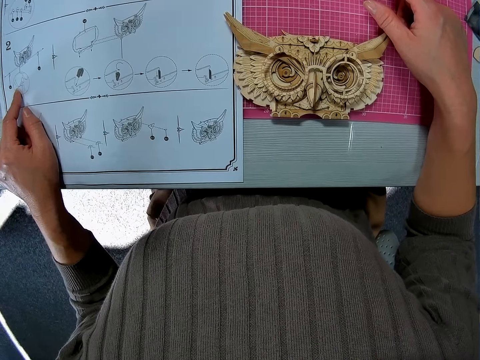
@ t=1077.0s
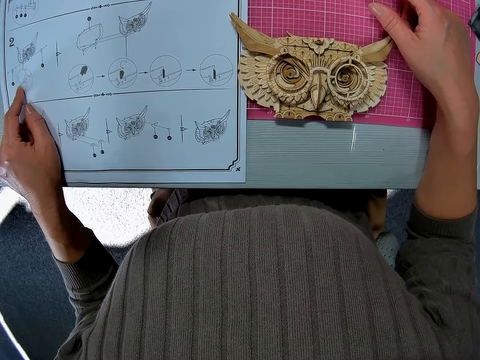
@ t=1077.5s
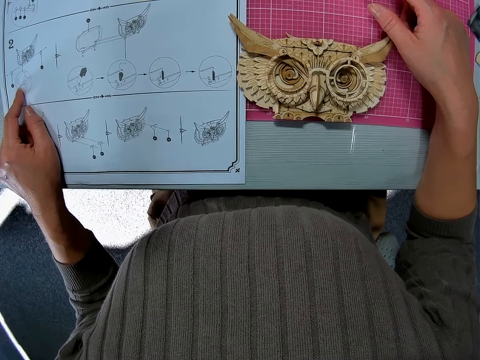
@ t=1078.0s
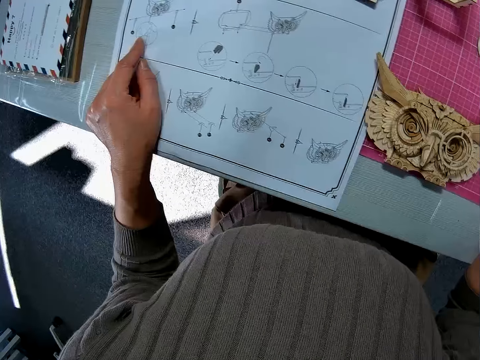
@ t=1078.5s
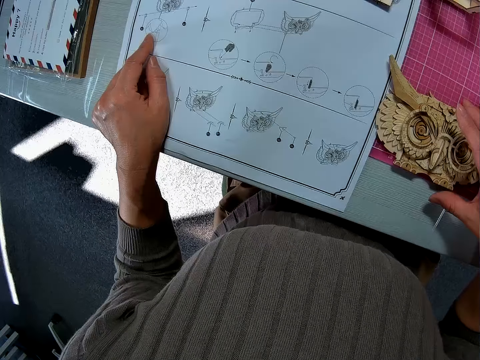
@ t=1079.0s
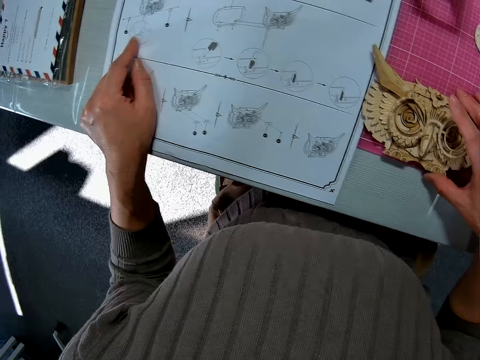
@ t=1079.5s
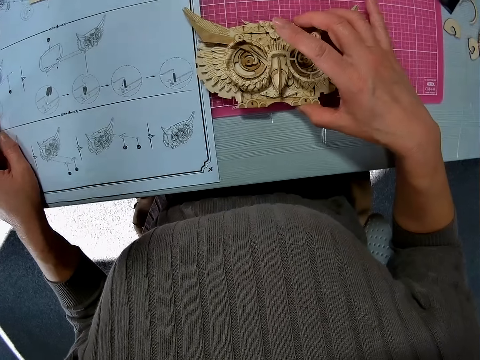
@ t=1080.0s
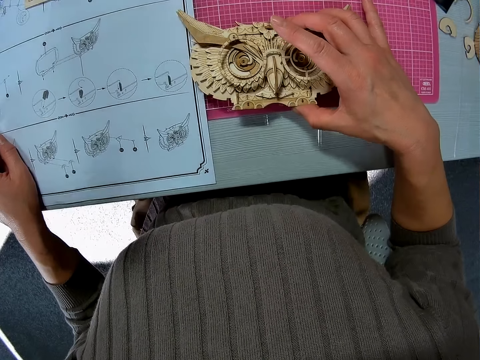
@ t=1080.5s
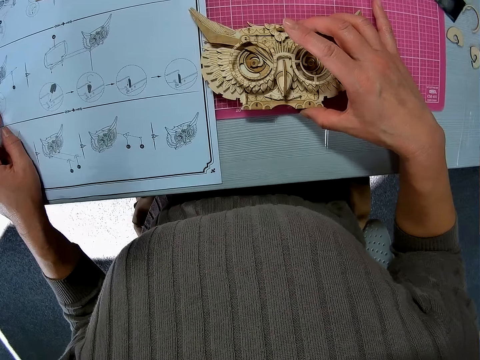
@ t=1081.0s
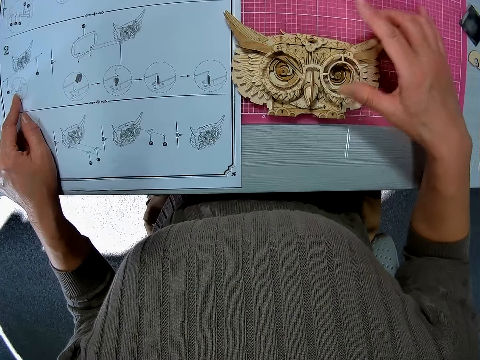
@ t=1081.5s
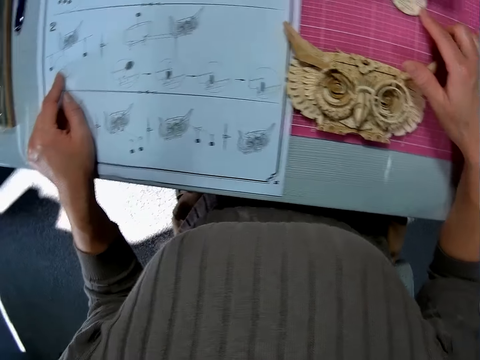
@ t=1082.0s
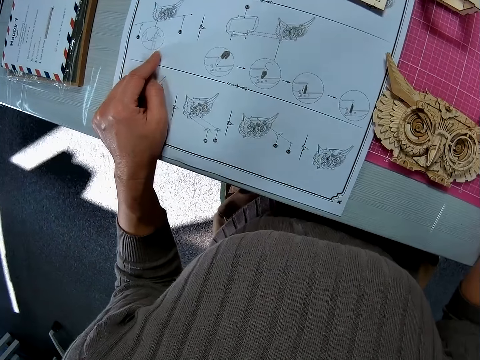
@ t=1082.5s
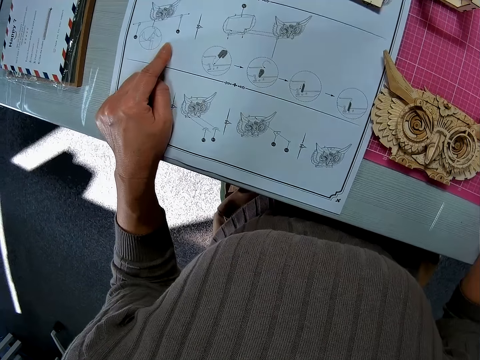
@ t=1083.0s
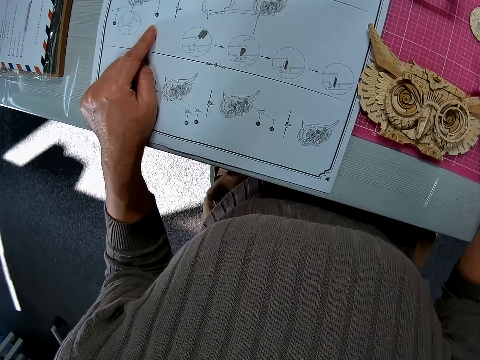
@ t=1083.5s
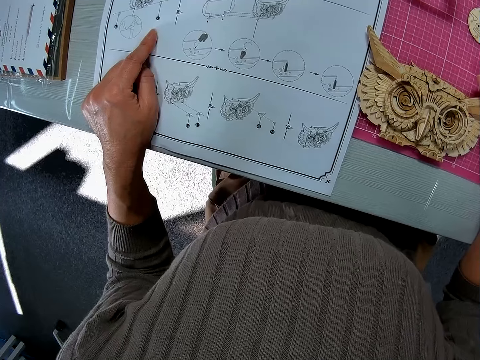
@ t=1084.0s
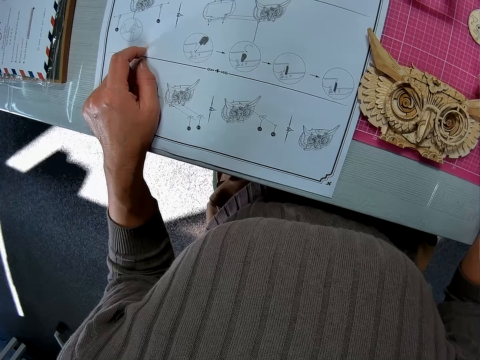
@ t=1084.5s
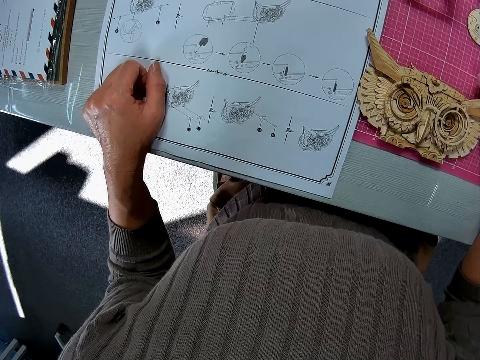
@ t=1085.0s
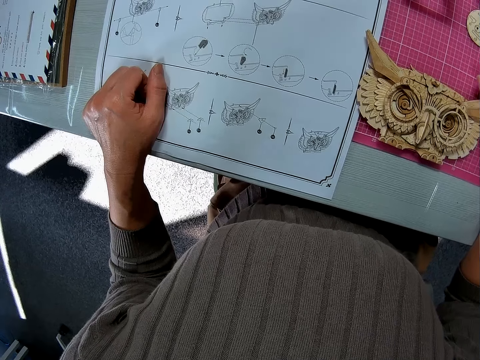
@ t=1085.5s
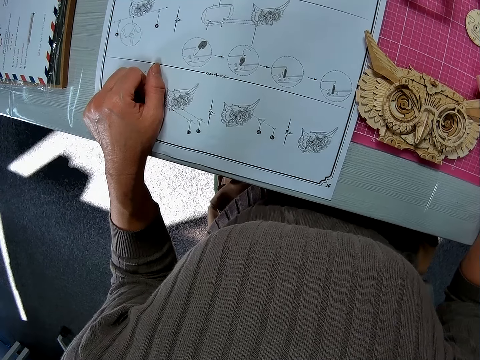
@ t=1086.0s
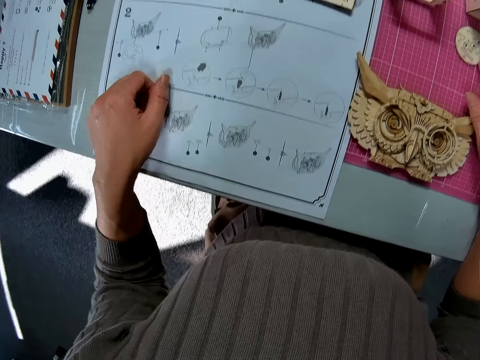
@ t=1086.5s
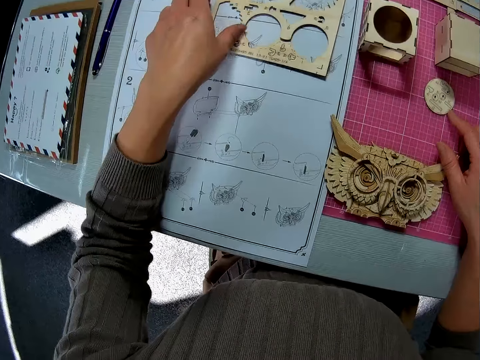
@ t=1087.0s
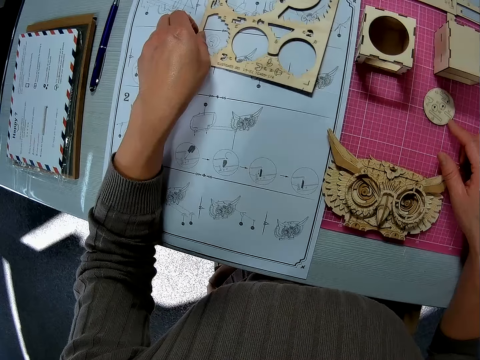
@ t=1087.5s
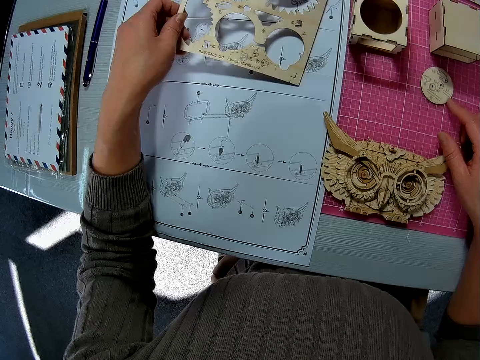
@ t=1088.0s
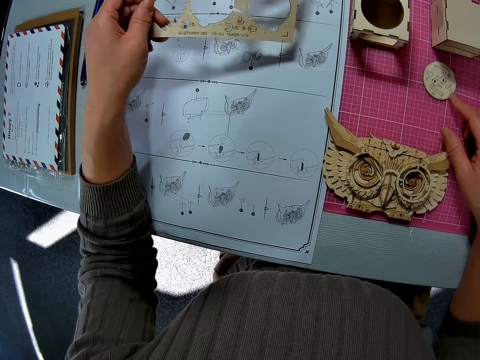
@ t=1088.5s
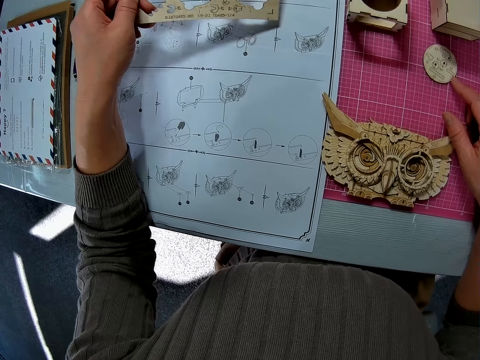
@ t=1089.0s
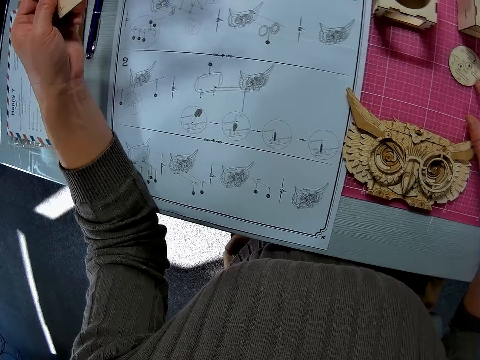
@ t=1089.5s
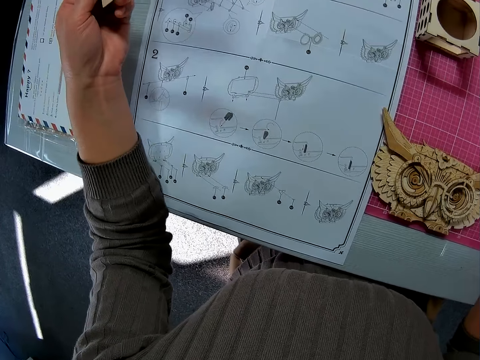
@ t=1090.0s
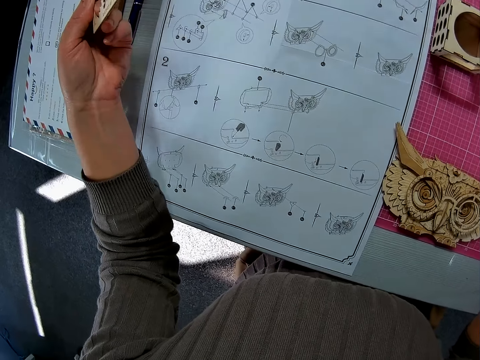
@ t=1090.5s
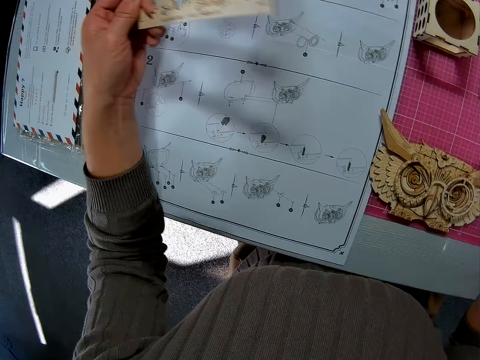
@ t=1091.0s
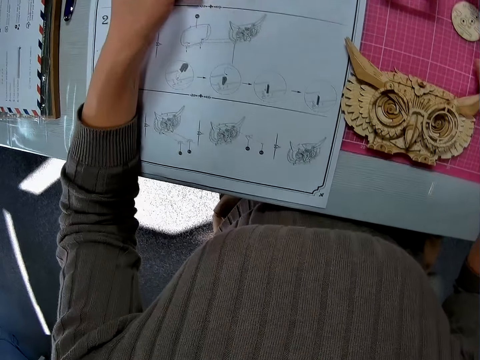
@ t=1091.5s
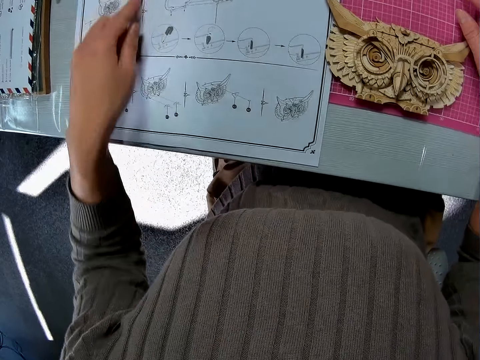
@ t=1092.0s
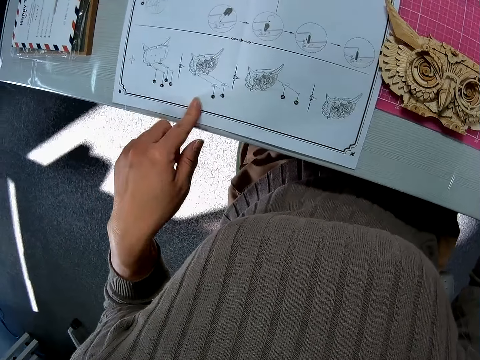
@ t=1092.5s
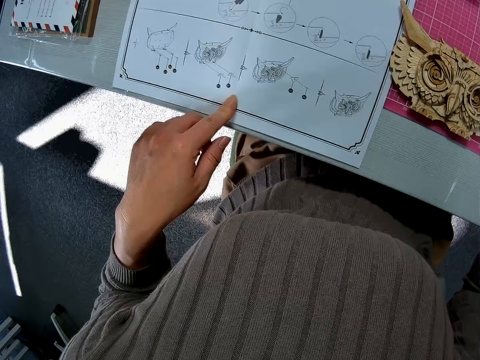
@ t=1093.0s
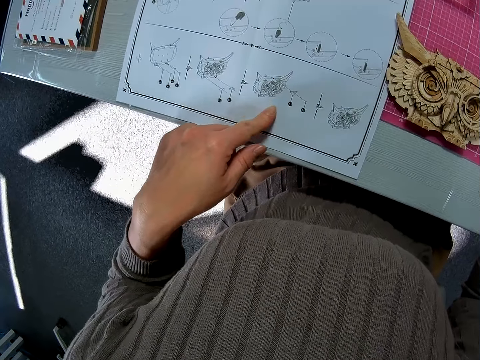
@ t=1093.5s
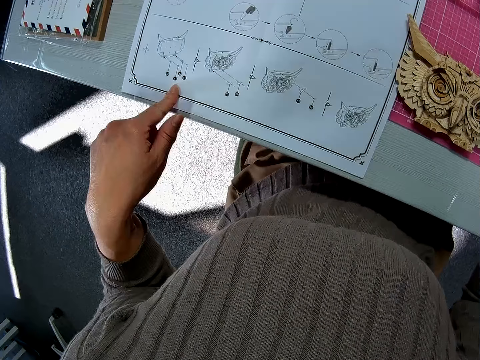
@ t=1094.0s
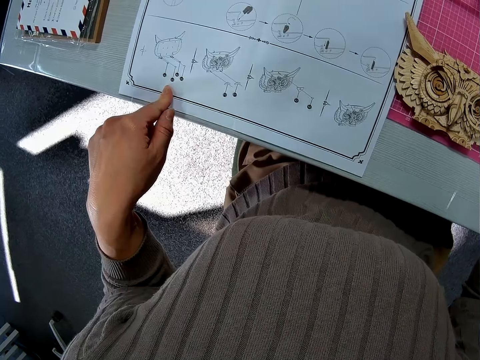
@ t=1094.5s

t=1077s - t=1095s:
The camera wearer moves the laser cut wood craft kit. They drop the laser woodcraft on the table. They pick up the laser cut wood craft kit from the table. They put the laser woodcraft on the table.

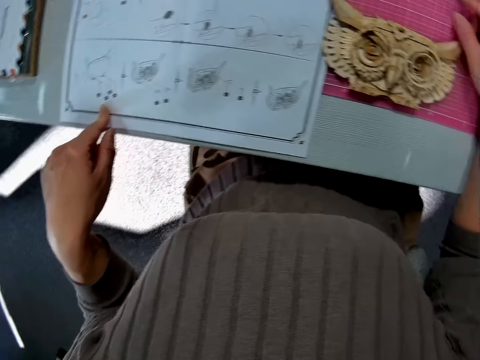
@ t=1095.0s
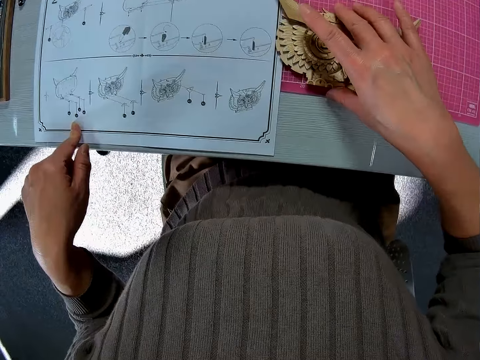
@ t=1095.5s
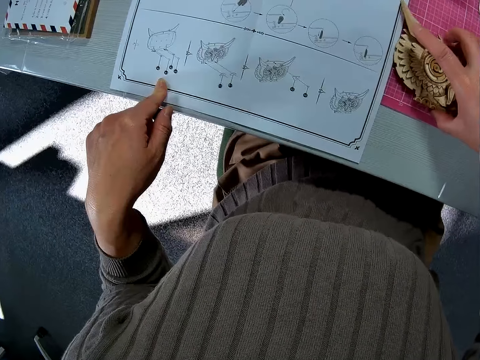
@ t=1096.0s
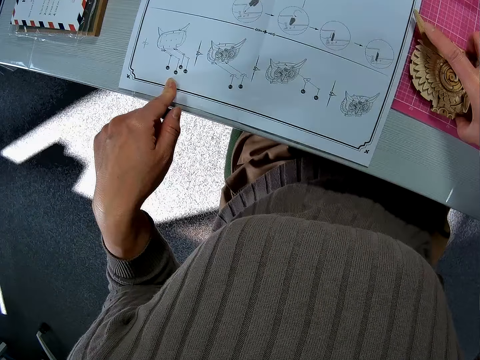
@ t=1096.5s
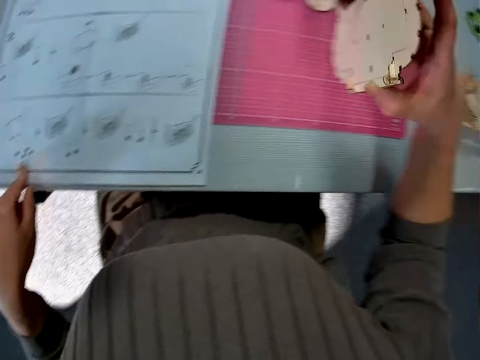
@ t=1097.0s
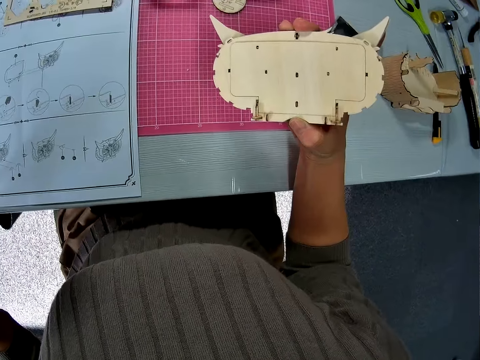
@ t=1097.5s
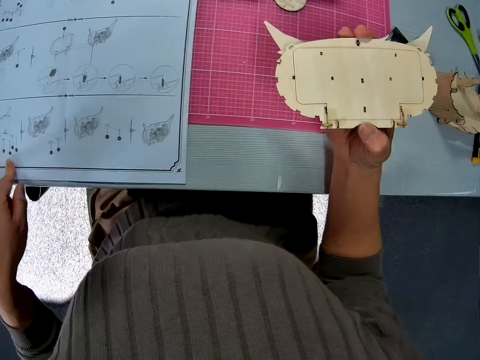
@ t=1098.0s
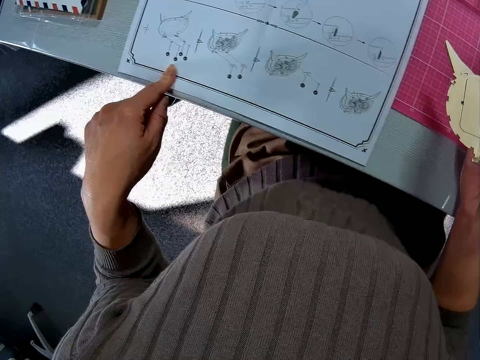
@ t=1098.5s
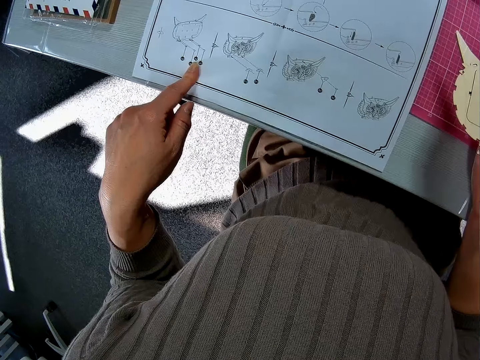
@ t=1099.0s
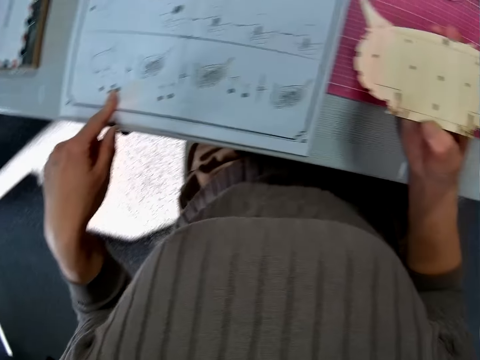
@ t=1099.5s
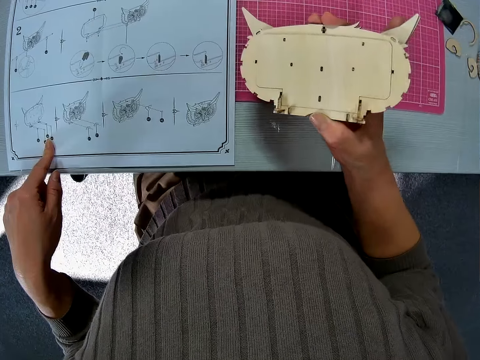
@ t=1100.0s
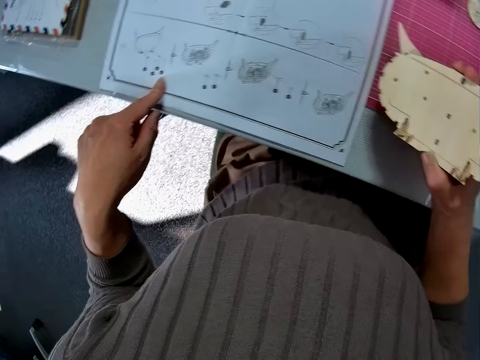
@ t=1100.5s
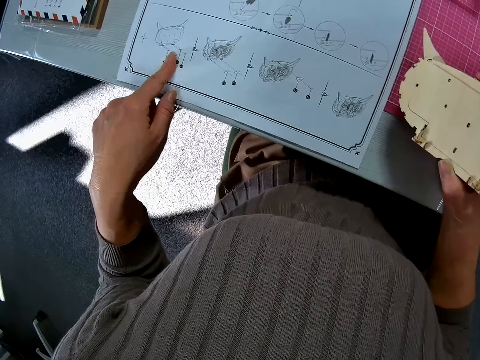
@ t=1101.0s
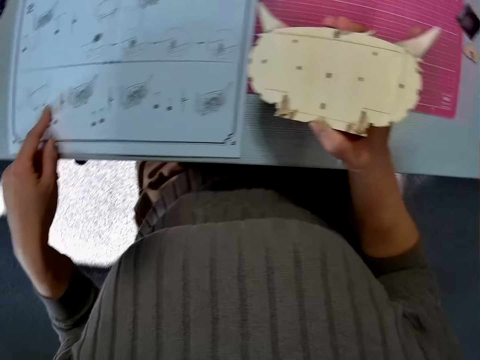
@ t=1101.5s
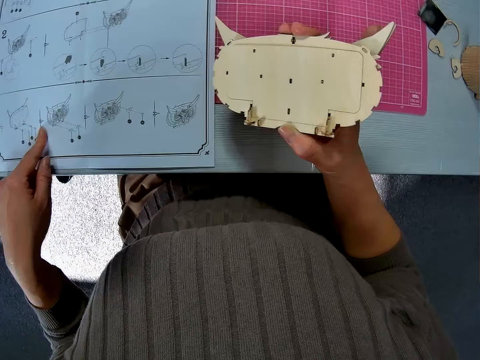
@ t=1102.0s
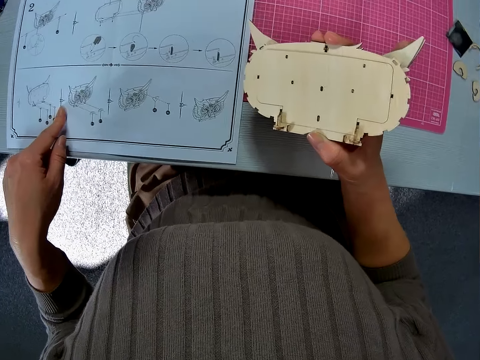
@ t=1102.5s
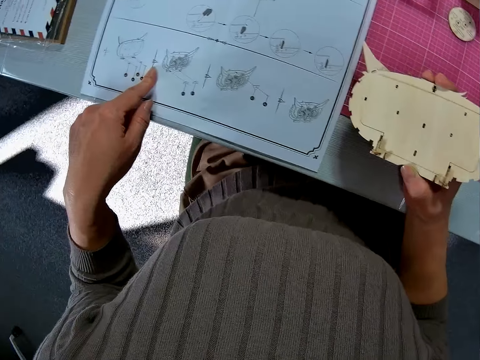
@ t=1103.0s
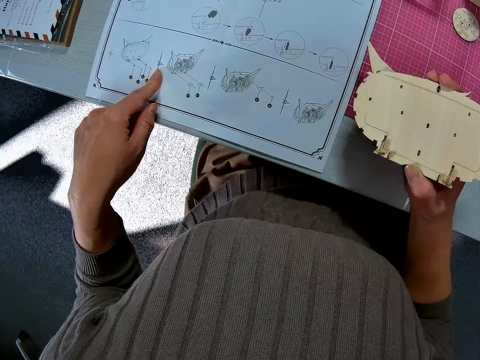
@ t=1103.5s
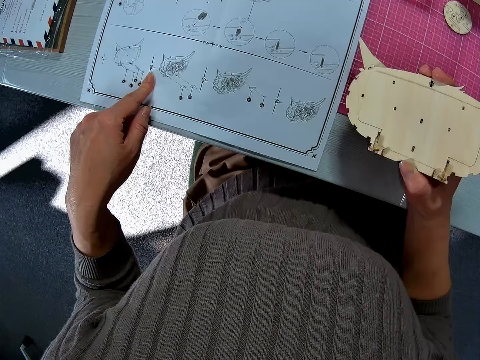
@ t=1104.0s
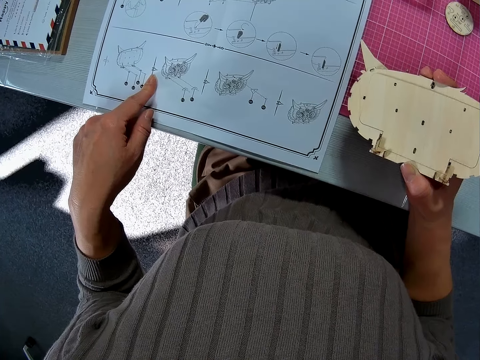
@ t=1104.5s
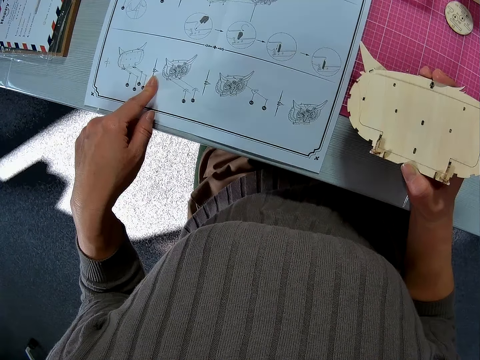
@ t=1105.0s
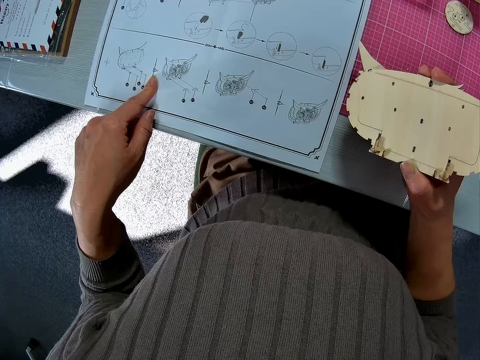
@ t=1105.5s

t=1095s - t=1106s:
The camera wearer picks up a part of the mechanical model or laser cut wood craft kit. They hold the laser cut wood craft kit. They move the finger.
